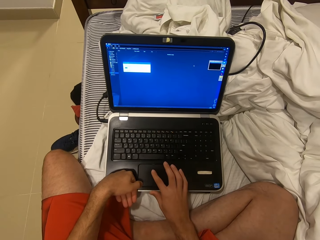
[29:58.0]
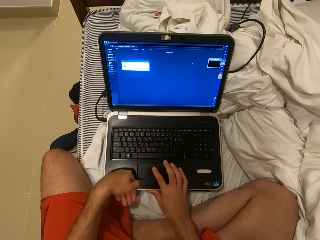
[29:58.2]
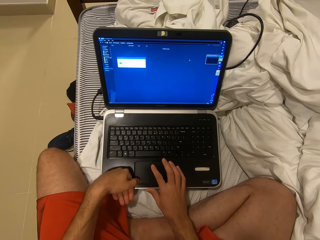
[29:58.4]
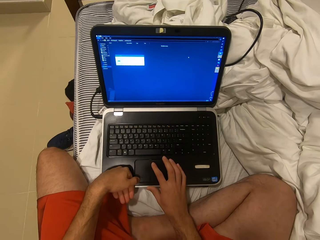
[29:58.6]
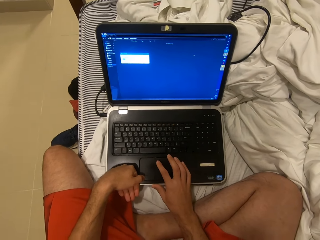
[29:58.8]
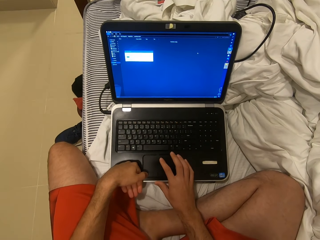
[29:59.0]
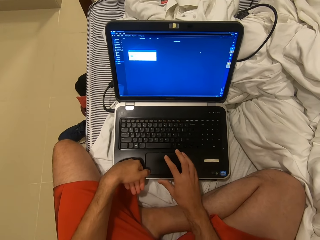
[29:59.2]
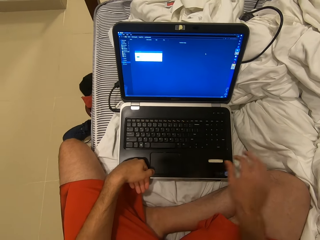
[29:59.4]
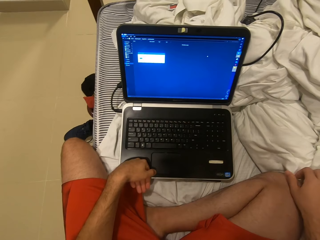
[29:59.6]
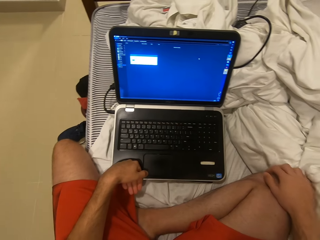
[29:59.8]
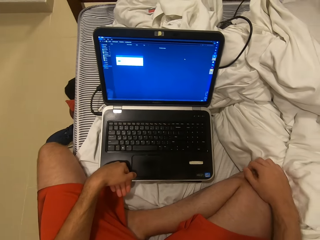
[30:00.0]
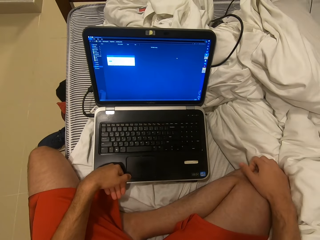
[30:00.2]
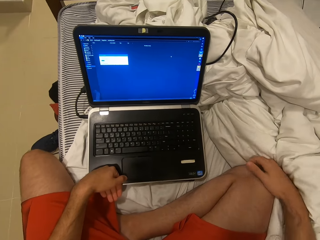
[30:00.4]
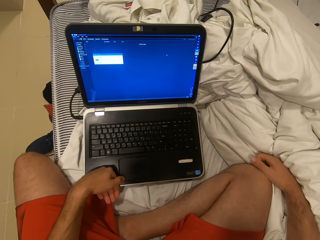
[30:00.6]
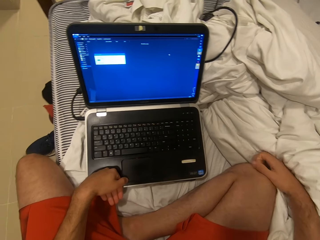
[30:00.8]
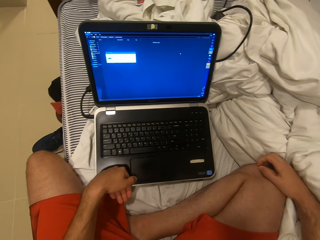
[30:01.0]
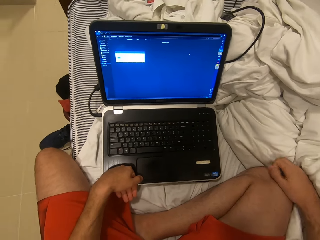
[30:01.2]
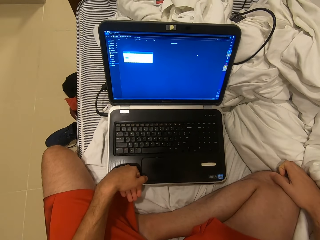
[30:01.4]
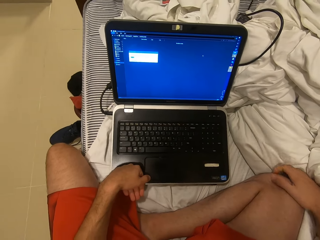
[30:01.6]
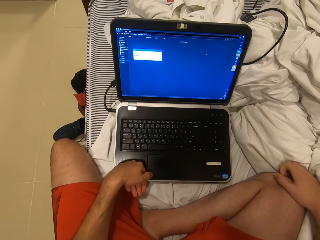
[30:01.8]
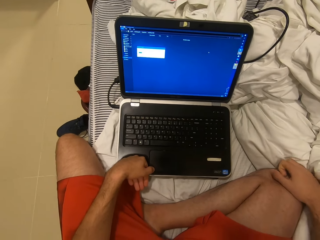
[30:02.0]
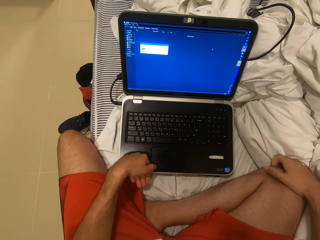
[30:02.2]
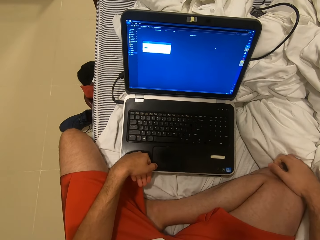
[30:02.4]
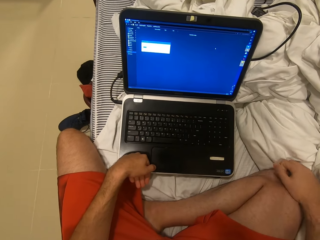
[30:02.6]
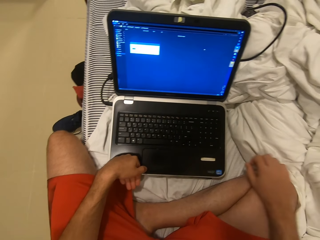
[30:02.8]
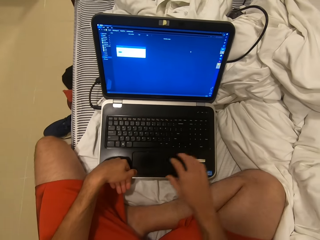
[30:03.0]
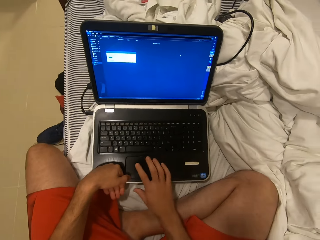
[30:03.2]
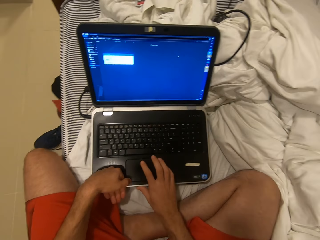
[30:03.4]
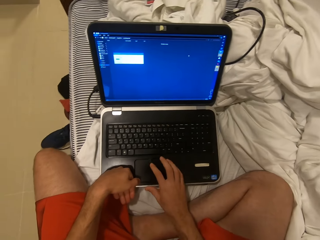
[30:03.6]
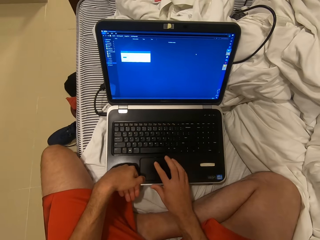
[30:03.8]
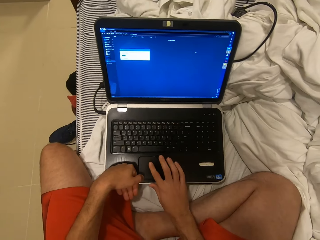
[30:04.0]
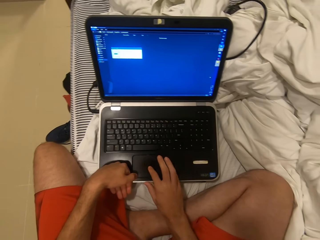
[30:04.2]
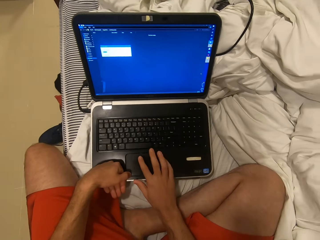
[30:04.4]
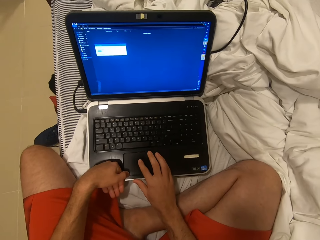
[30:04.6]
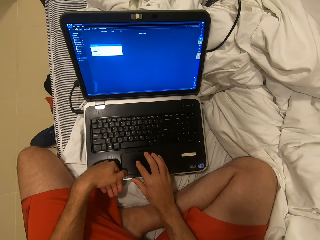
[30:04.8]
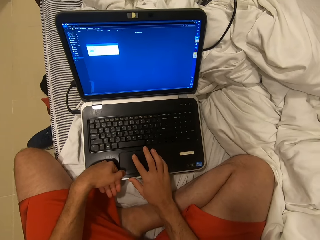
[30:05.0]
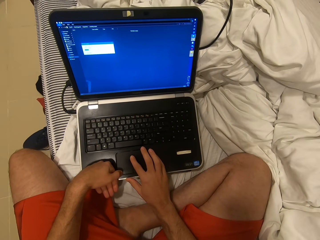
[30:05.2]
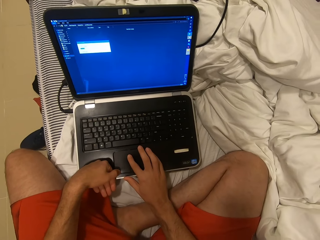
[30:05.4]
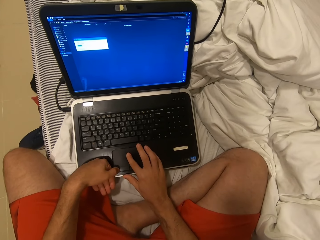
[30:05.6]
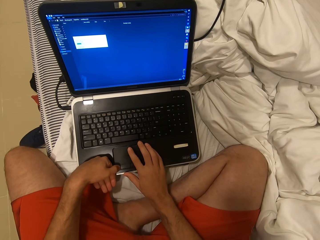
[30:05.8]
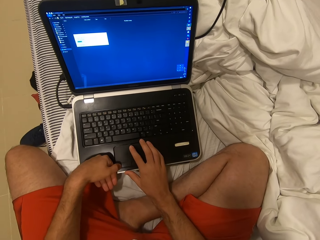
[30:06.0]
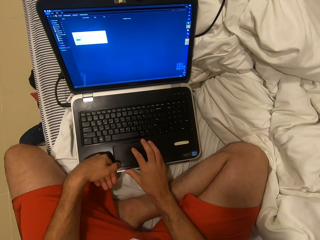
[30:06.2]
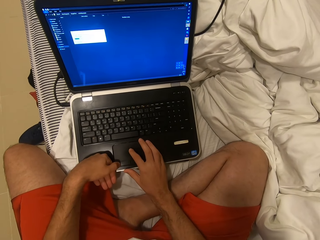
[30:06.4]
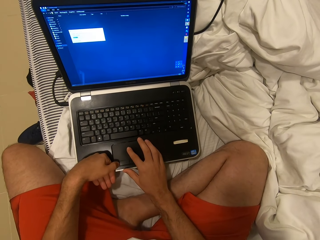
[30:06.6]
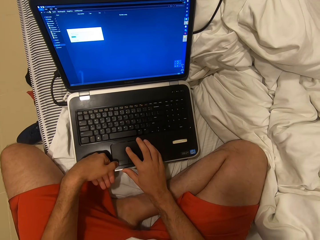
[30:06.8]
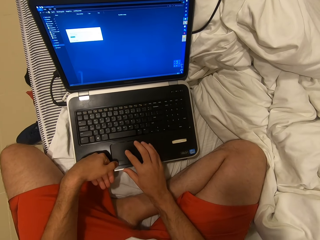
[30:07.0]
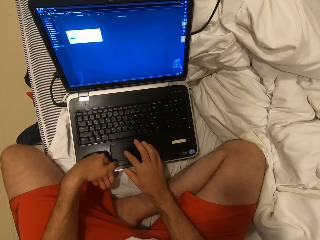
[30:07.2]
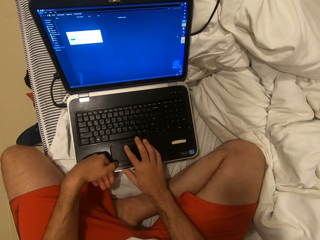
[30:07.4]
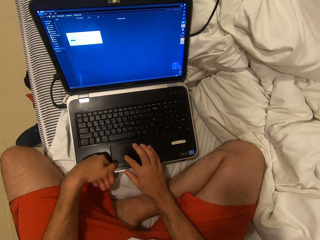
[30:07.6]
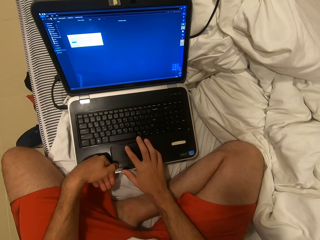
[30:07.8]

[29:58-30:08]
The camera wearer scratches on the right knee. They operate a laptop. They scroll on the laptop.

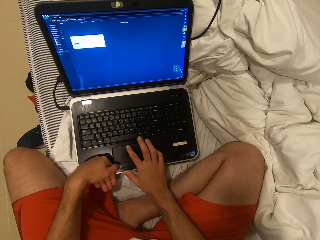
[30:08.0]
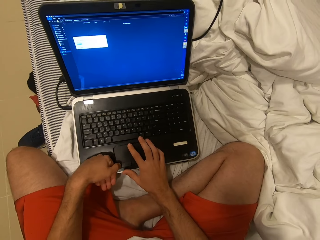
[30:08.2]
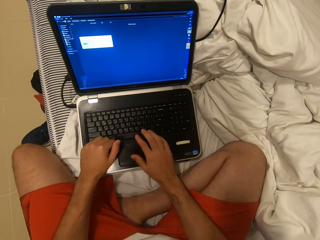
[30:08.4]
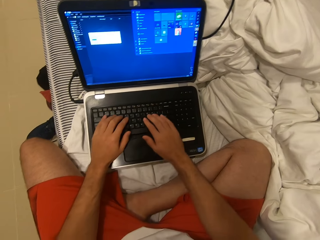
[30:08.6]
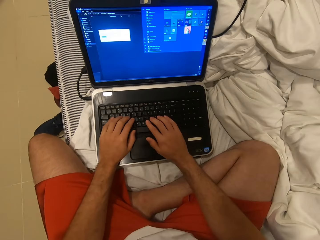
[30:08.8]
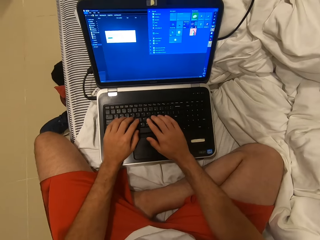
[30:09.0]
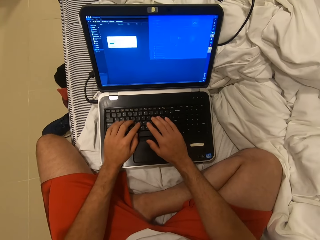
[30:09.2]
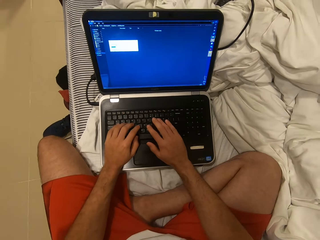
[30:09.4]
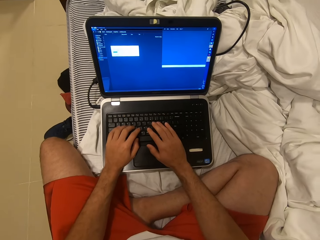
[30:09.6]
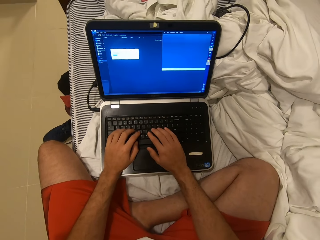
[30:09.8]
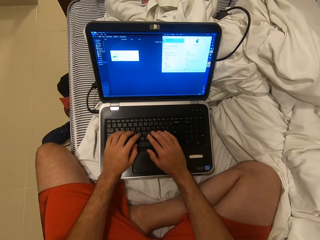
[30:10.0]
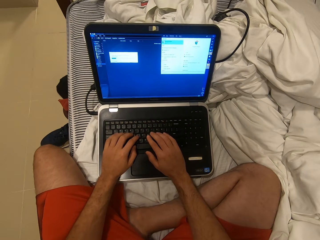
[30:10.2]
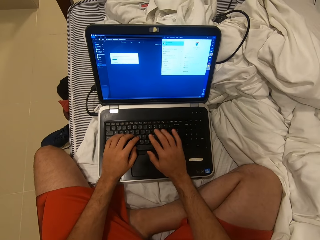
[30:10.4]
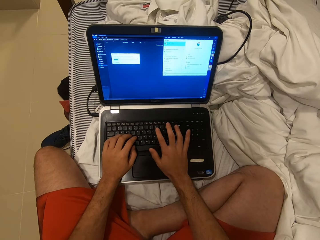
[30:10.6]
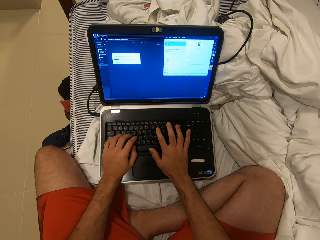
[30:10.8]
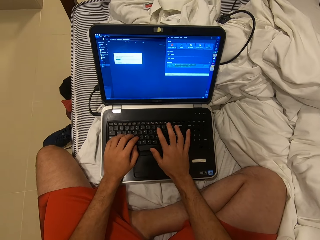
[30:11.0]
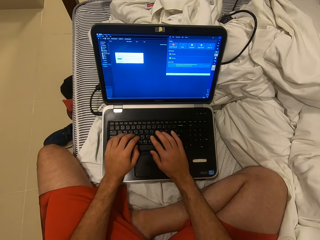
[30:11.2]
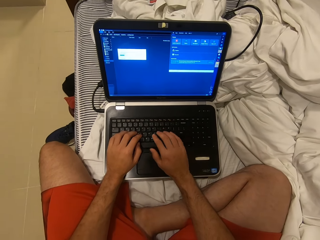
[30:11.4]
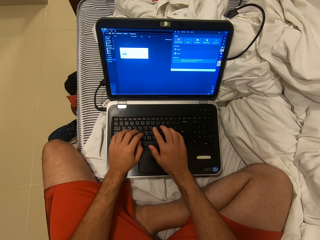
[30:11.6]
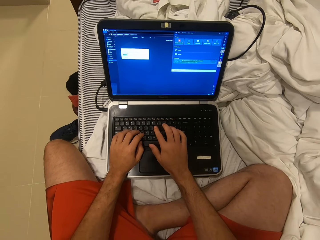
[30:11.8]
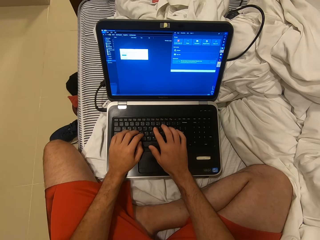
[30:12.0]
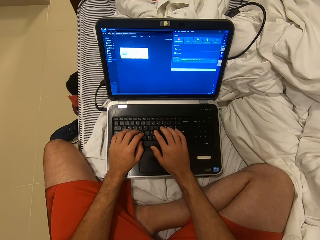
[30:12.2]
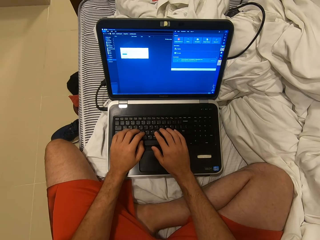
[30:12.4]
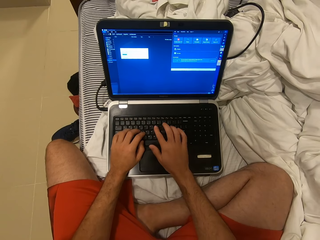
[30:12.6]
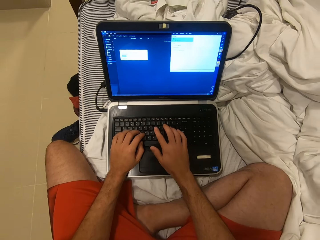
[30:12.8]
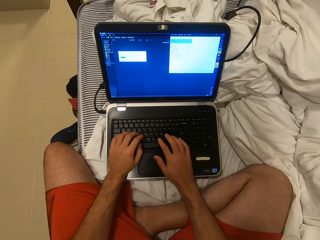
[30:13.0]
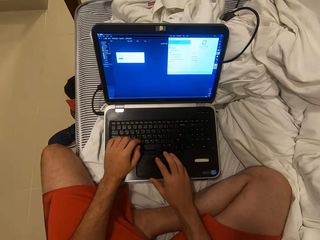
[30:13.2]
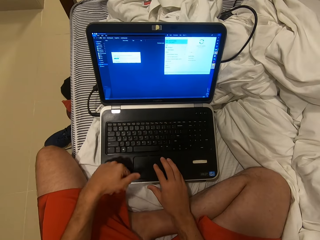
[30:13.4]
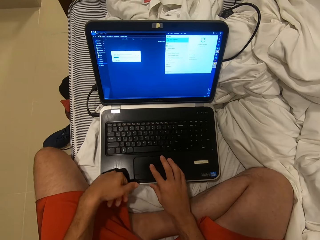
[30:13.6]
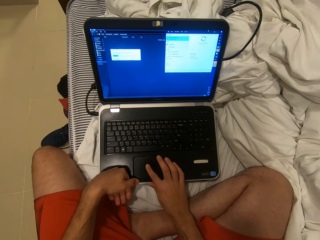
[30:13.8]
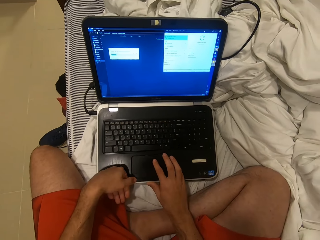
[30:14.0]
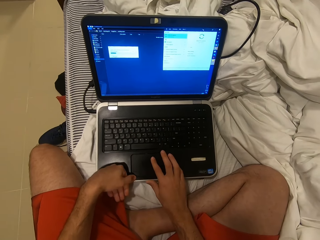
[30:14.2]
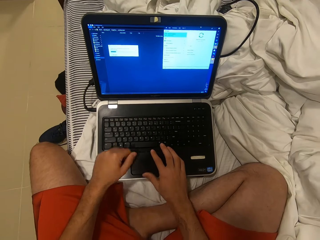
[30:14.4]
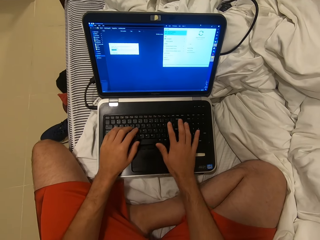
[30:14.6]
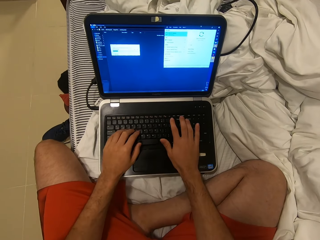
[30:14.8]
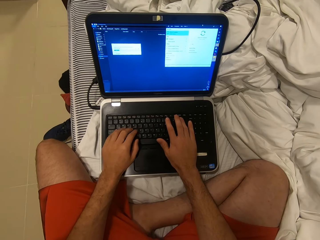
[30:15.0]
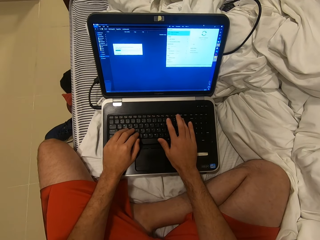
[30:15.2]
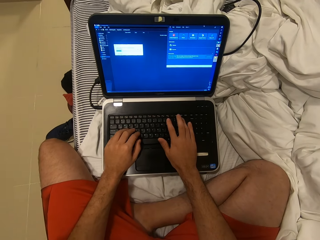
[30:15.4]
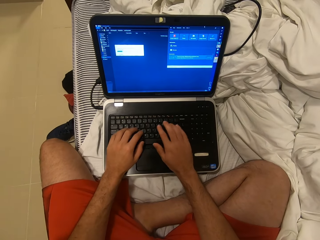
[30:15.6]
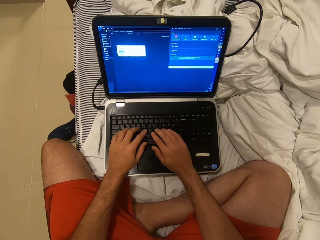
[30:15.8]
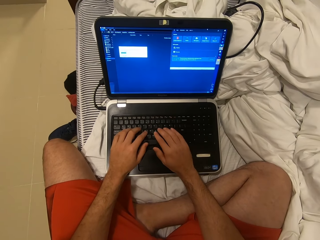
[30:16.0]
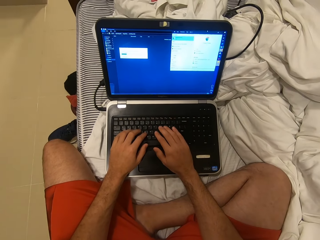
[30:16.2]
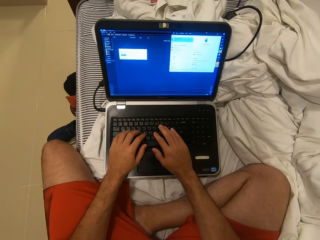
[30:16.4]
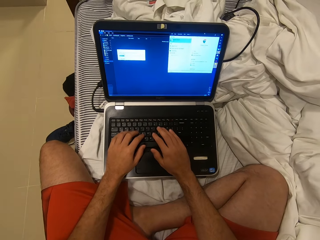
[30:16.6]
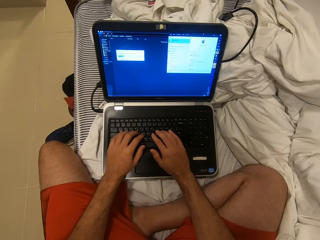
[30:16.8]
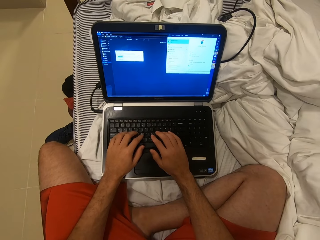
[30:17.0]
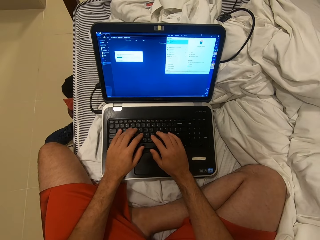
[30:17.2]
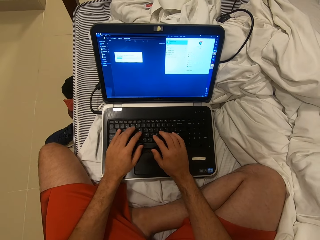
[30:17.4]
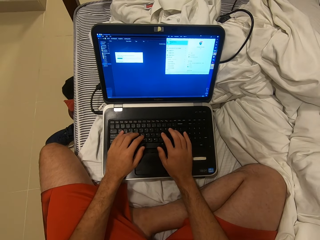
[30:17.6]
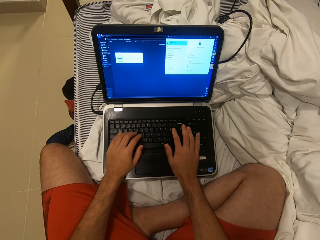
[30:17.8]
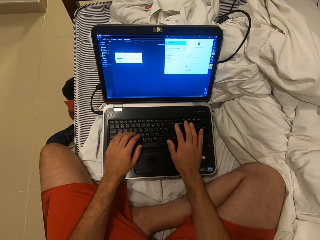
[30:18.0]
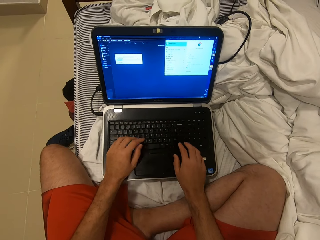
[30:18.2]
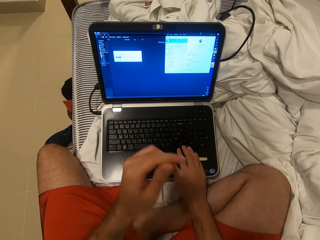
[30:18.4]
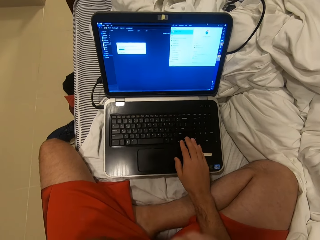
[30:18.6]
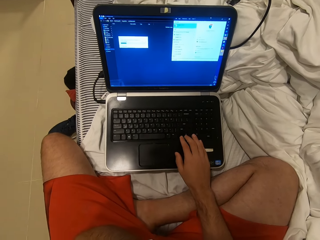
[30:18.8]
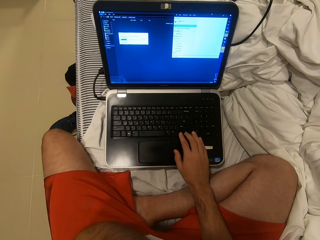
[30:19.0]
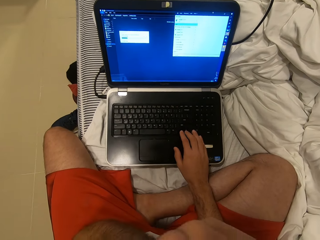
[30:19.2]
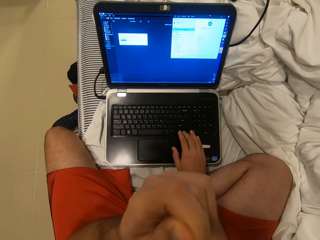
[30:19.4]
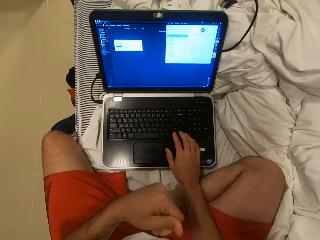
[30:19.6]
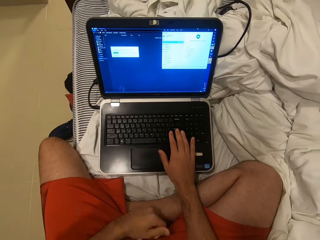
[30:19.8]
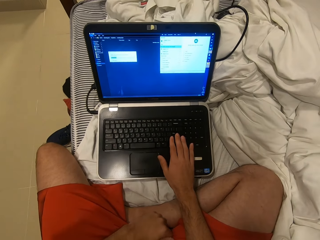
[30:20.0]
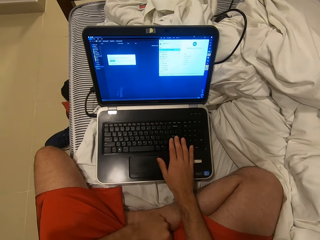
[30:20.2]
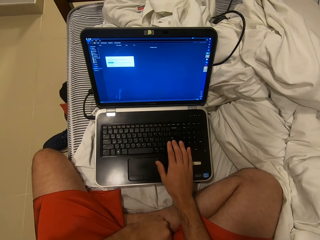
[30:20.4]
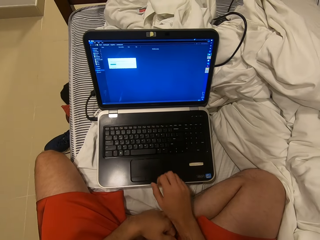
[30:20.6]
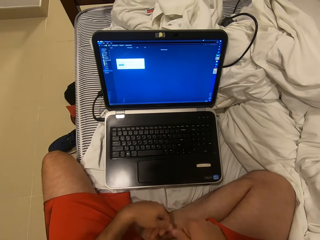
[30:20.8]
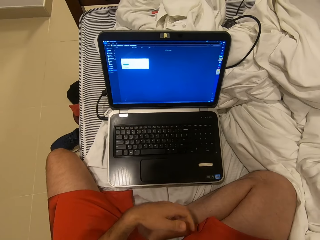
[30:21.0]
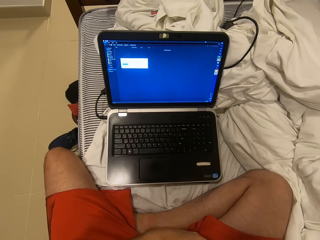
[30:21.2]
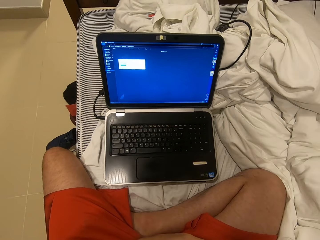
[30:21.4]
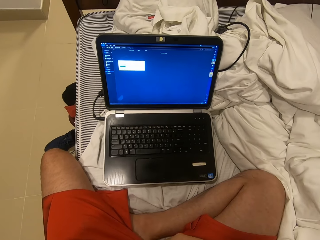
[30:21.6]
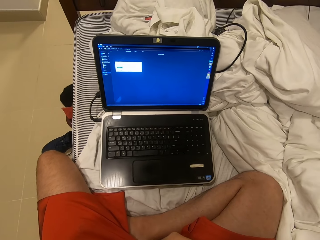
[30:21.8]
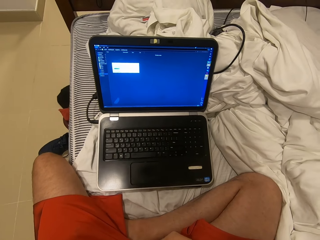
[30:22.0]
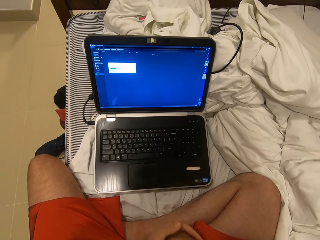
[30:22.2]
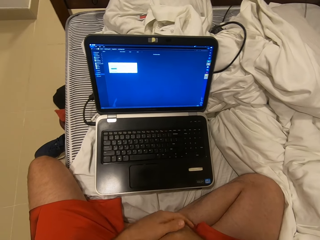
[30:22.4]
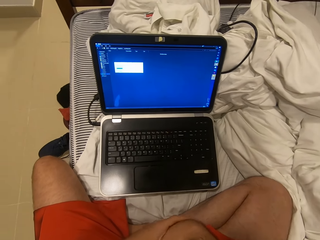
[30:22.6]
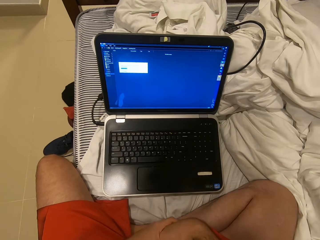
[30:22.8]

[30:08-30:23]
The camera wearer types on the laptop keyboard. He scrolls on the laptop and types on the laptop keyboard. He fixes a camera. He holds his hands. He stares at the laptop.
